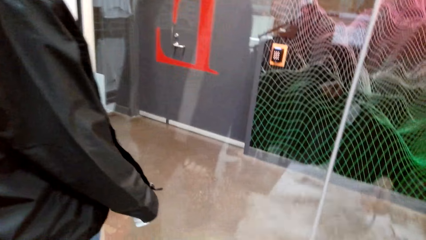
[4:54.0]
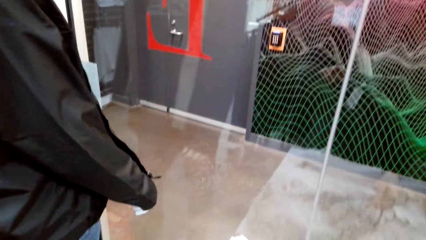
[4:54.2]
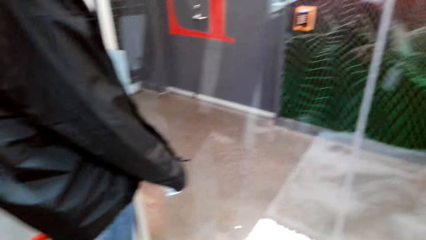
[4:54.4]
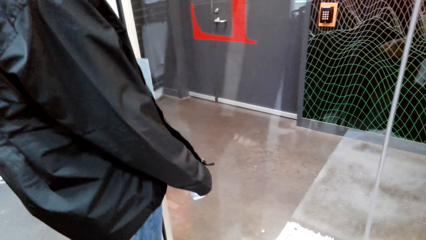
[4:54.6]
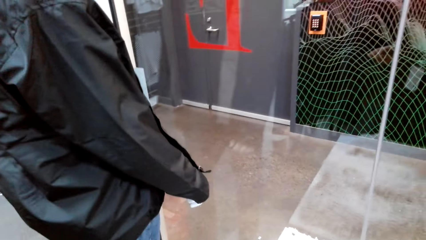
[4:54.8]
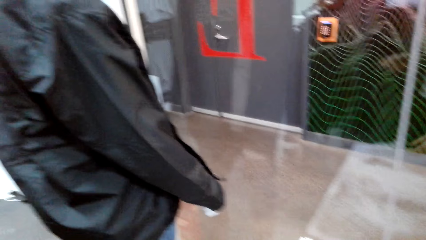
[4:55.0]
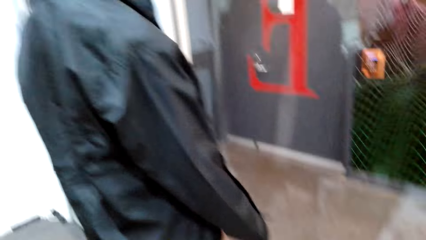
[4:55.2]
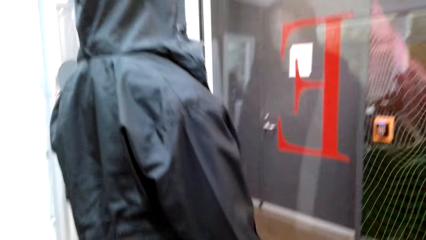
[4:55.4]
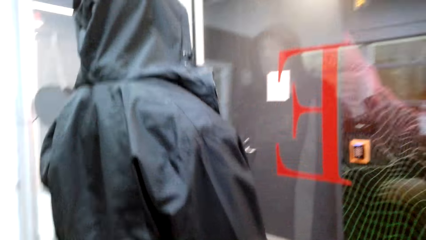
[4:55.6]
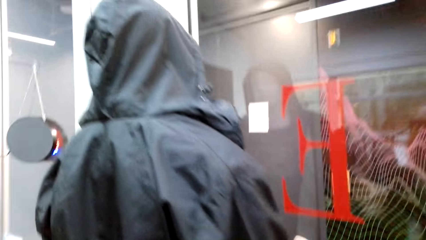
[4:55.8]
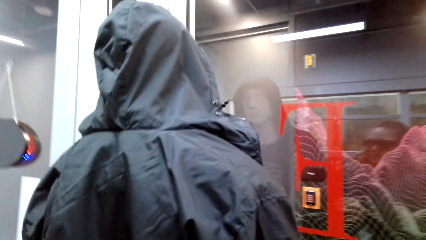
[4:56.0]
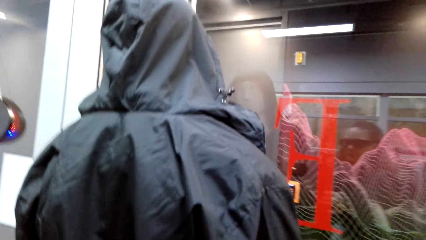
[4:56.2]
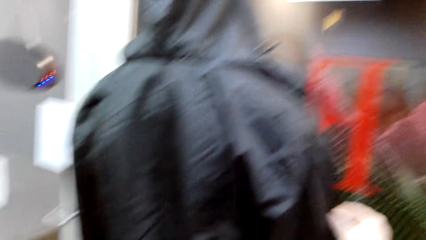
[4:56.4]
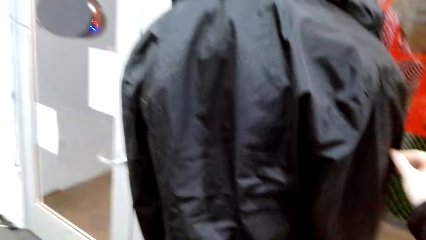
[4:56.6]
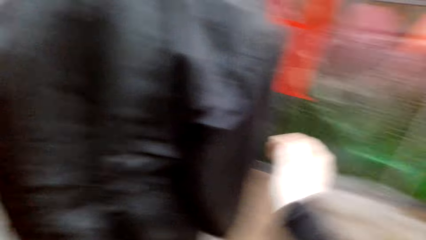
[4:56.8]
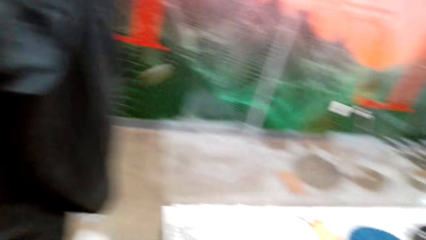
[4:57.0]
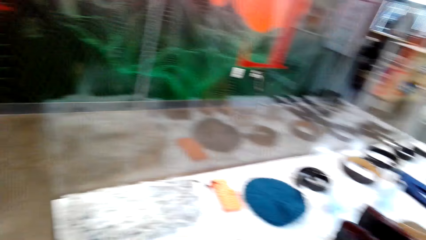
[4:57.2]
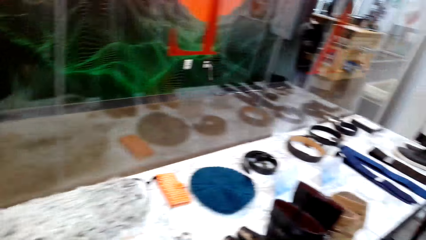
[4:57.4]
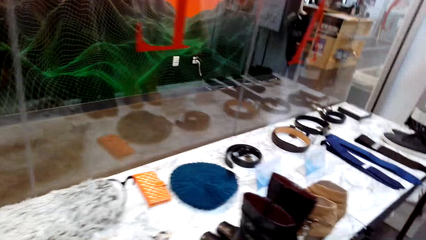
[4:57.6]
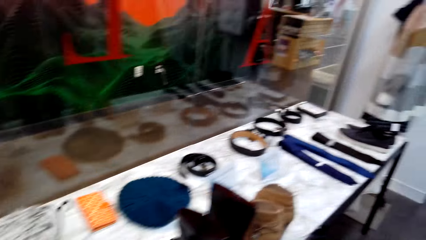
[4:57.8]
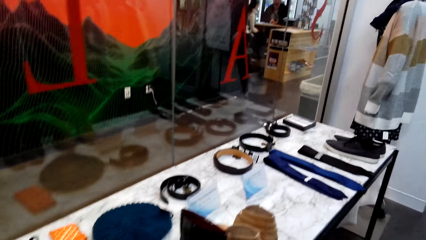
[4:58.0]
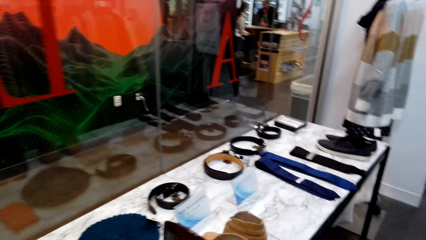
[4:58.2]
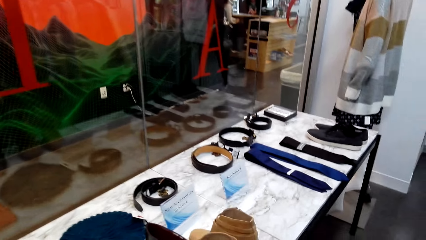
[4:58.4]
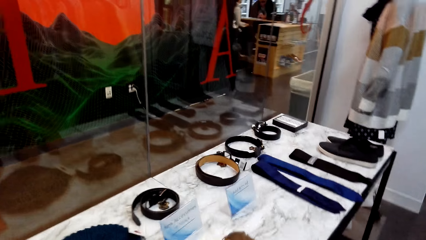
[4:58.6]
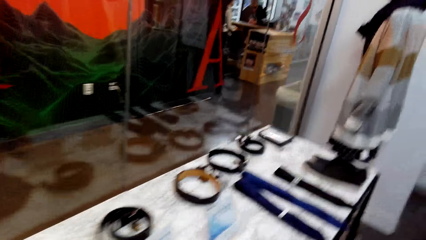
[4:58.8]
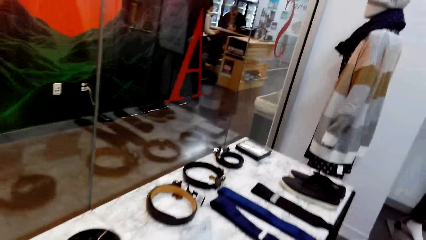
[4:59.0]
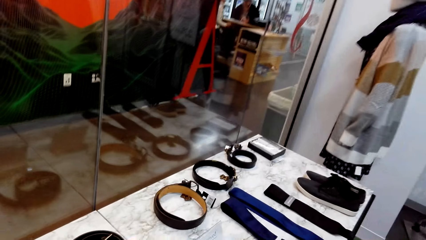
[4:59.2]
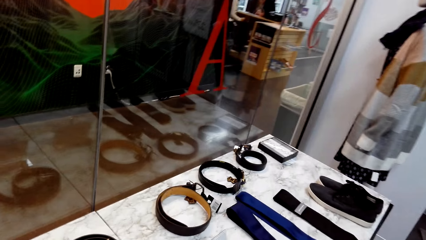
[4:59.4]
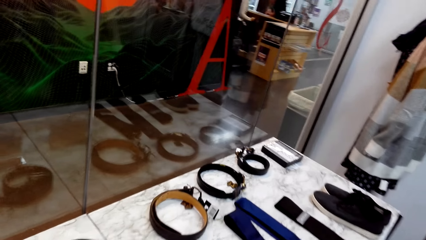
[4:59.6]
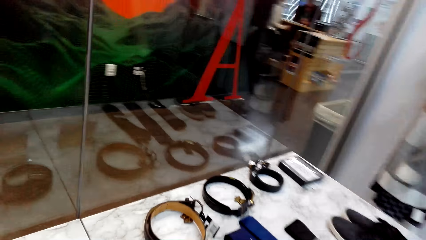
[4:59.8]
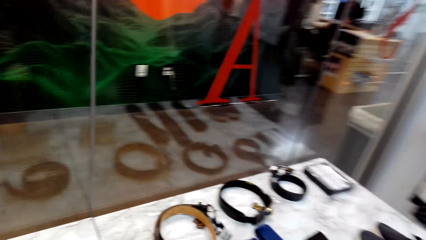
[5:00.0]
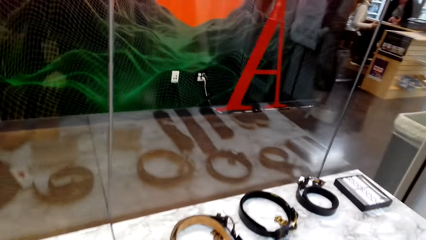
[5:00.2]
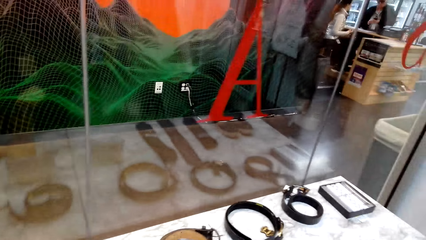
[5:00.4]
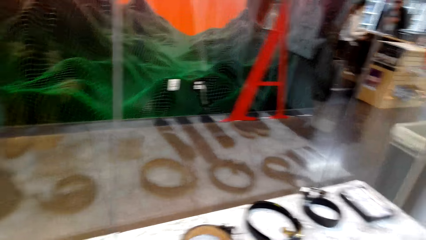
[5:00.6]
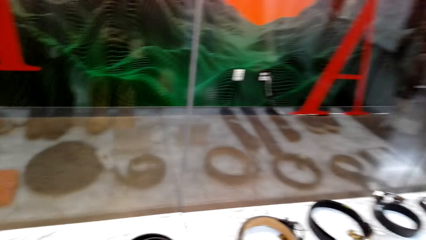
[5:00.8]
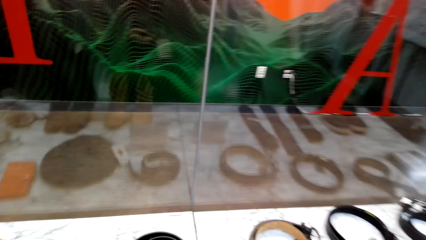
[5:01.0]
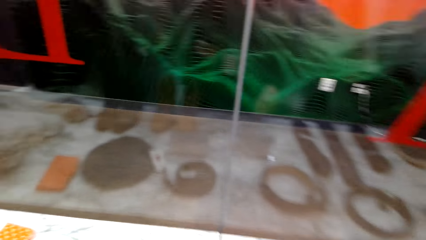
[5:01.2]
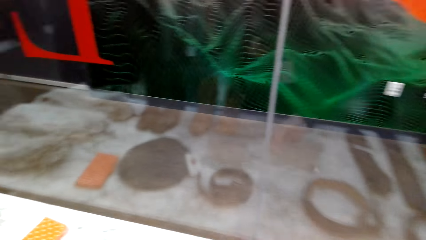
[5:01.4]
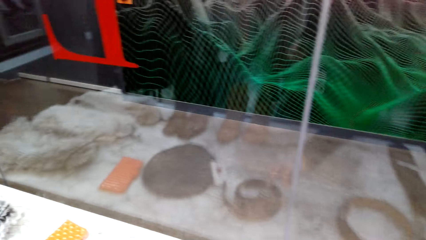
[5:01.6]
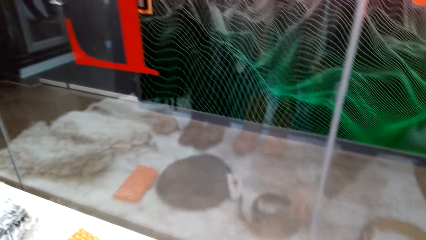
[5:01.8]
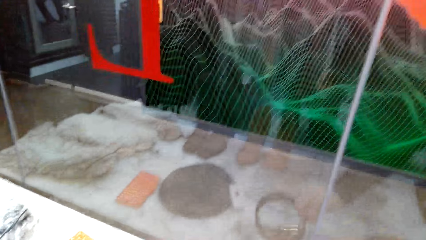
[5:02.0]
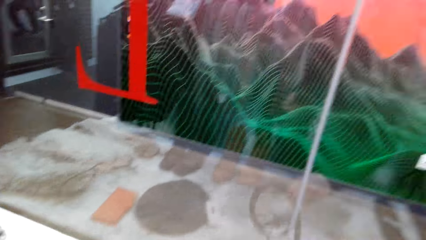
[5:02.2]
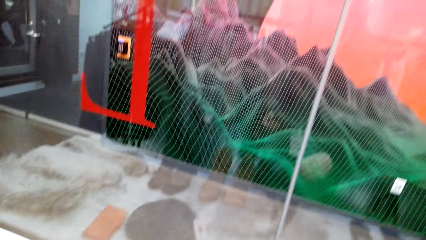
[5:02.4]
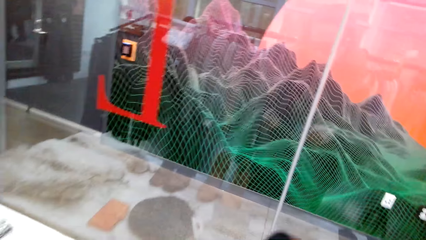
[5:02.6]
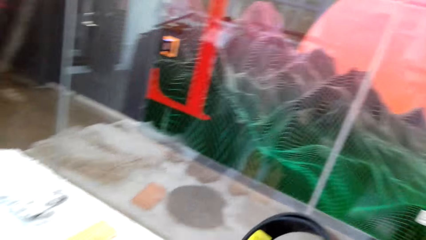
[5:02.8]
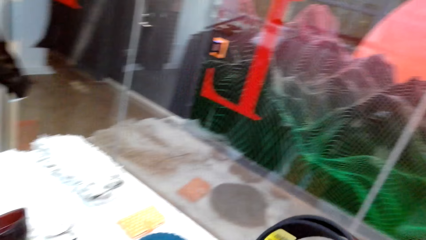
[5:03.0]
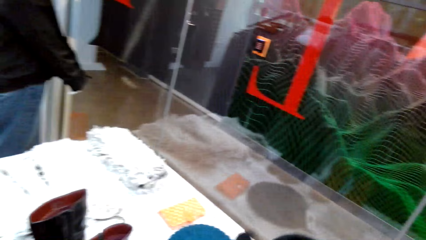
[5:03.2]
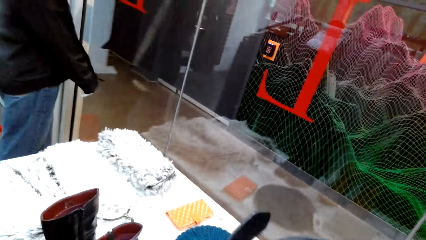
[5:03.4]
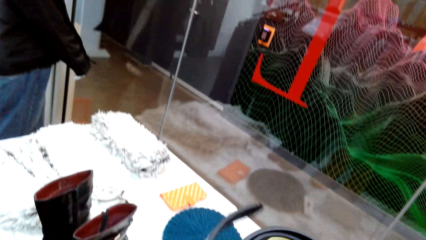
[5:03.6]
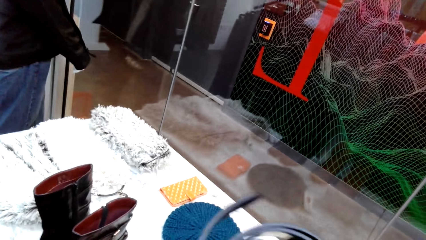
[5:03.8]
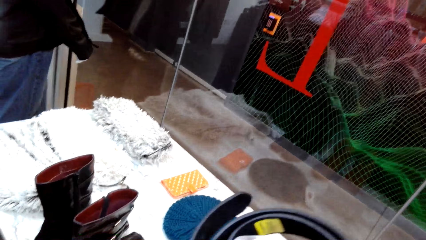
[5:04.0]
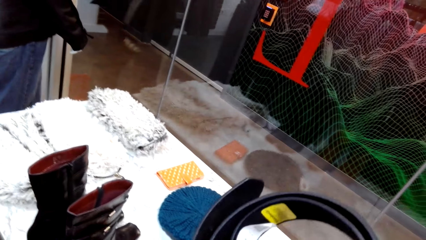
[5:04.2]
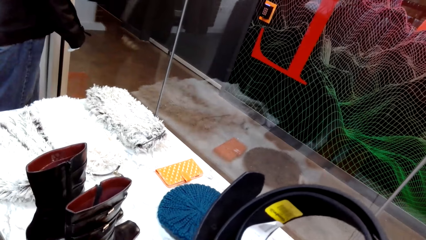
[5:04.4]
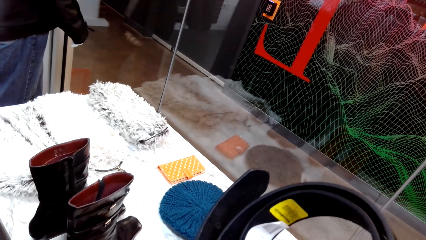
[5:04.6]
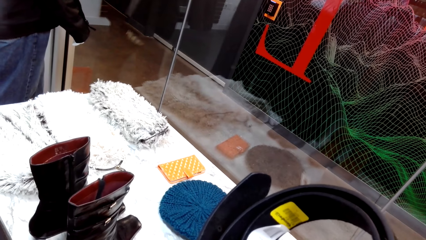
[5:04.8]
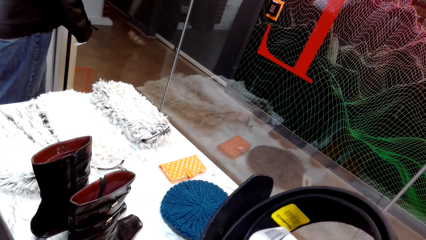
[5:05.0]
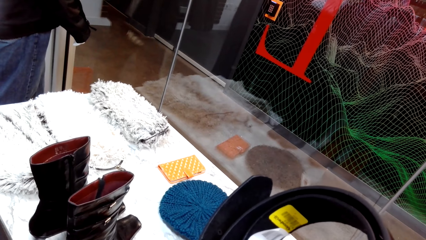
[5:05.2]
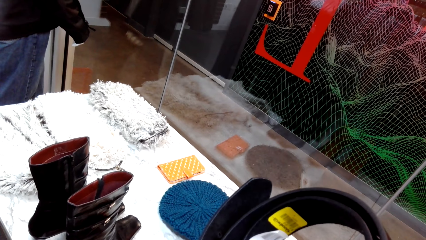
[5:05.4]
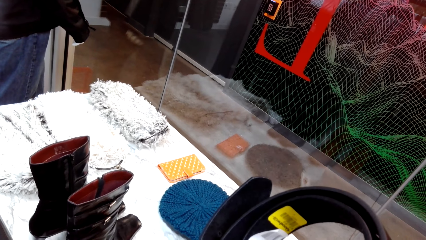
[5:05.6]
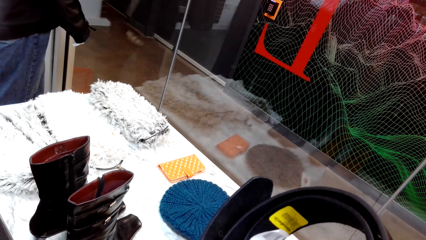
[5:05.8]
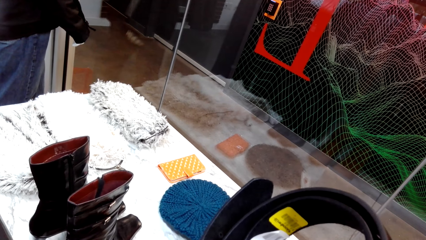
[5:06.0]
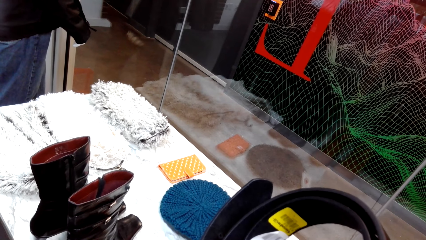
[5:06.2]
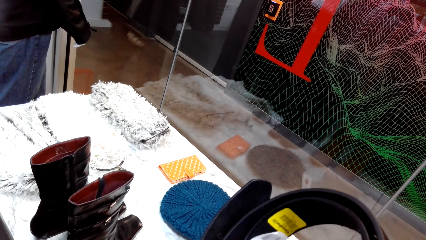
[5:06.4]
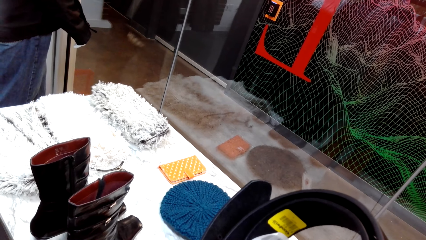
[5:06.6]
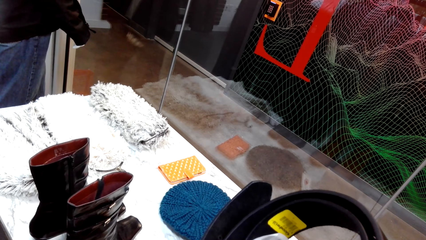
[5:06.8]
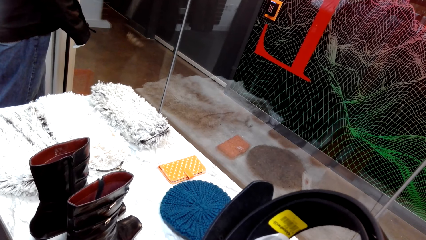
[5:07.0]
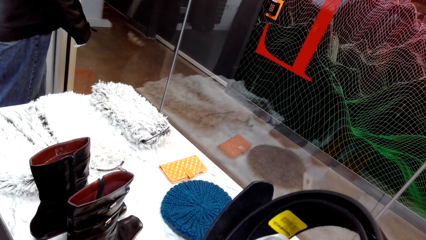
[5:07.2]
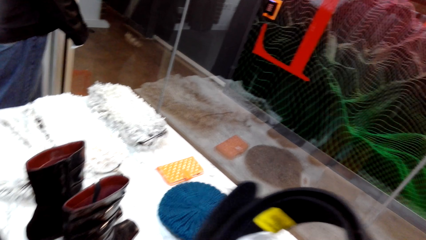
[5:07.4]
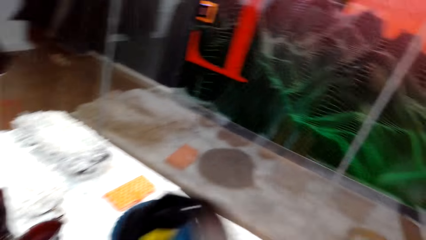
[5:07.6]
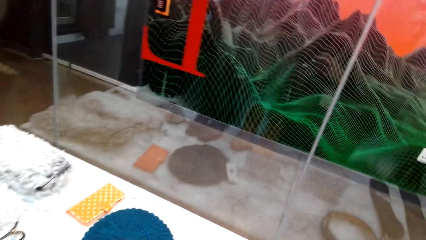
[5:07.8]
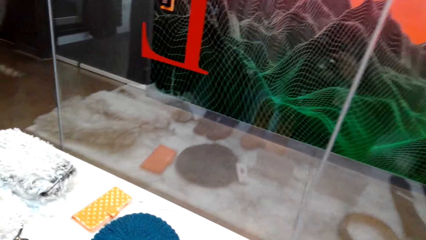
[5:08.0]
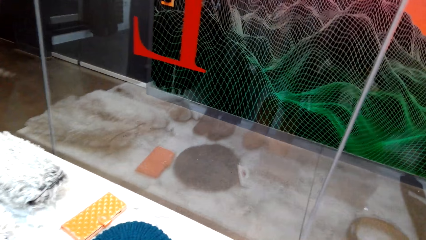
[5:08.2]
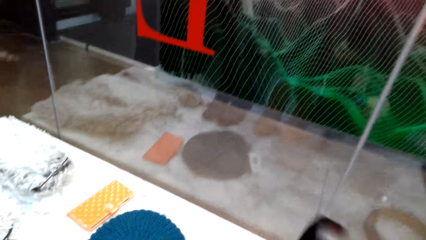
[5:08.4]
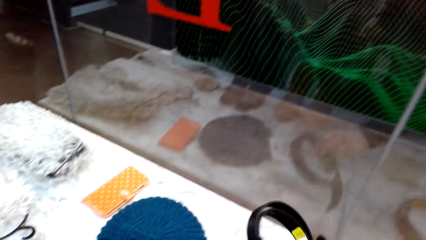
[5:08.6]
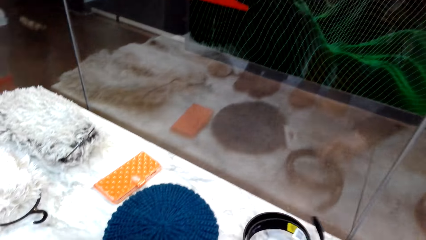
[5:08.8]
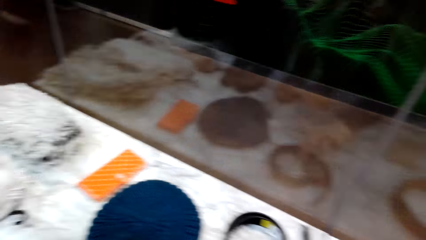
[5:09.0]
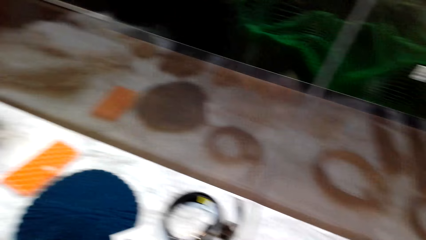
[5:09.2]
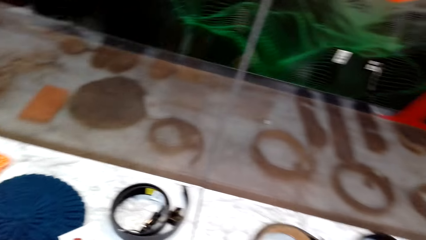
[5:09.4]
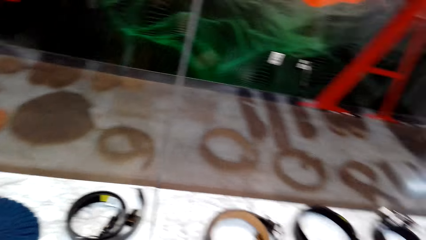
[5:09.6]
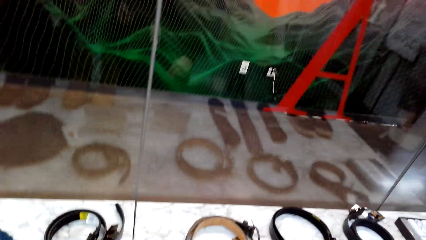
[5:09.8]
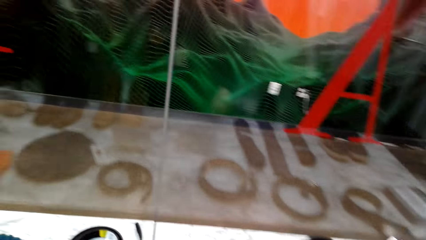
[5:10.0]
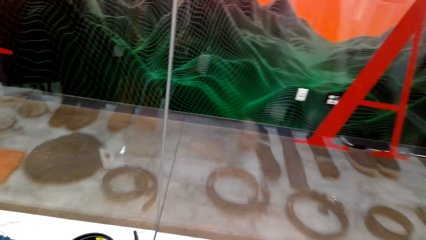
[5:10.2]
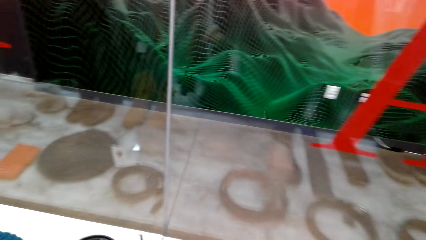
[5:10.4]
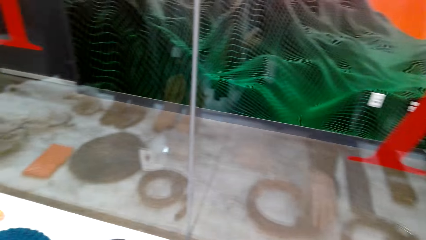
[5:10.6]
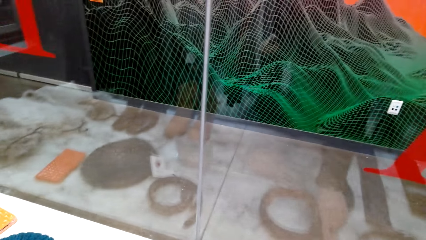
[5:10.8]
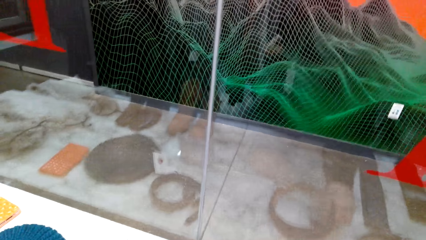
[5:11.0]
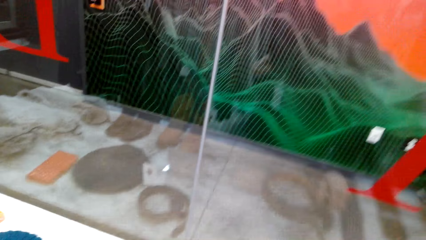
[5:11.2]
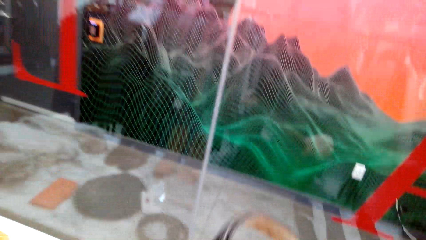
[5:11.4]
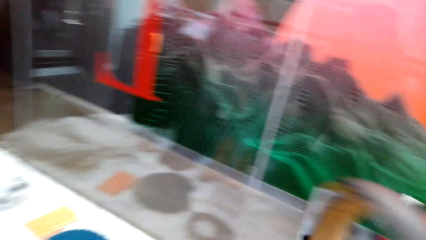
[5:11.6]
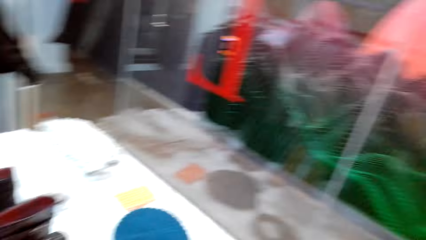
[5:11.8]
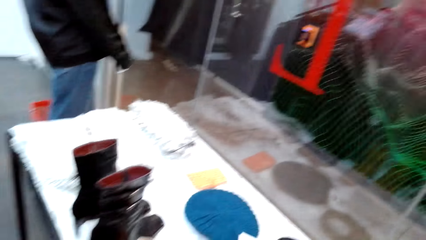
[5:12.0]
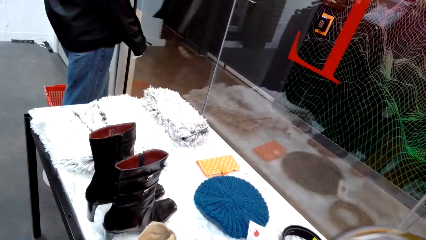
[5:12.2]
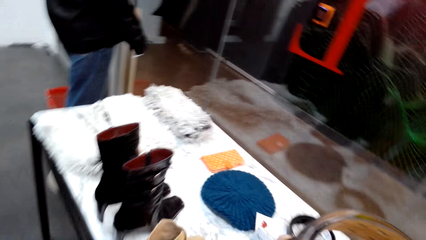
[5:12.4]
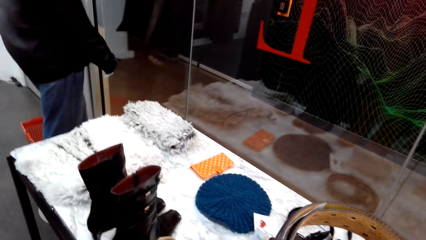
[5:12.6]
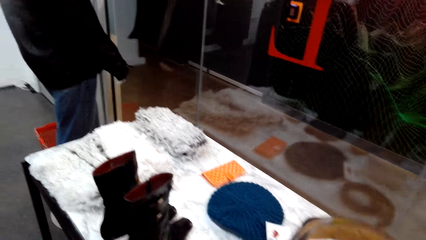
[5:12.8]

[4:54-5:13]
The camera wearer places a scarf on the display table. They look around. They walk around in a clothing store. They lift a belt. They hold the belt in the store. They look at the belt. They place the belt on the display table. They pick up the belt on the display table.
